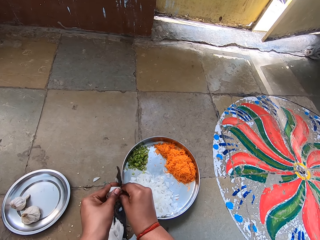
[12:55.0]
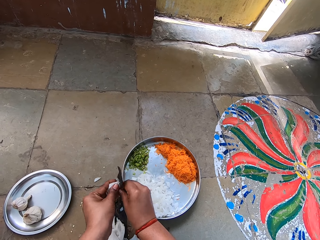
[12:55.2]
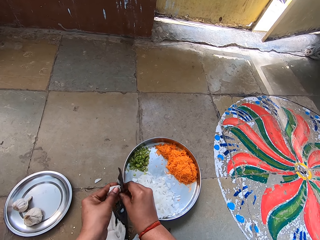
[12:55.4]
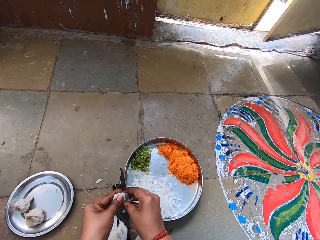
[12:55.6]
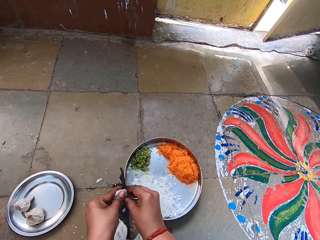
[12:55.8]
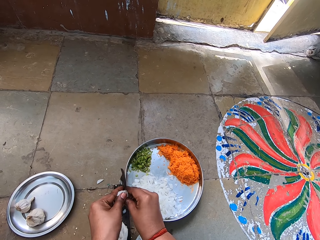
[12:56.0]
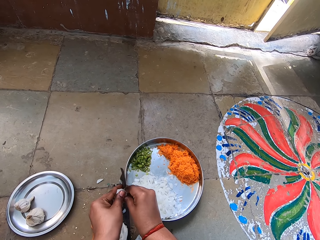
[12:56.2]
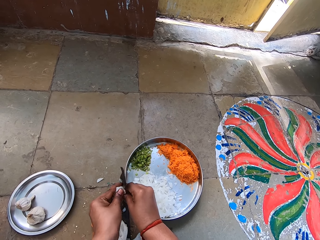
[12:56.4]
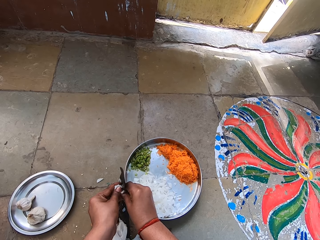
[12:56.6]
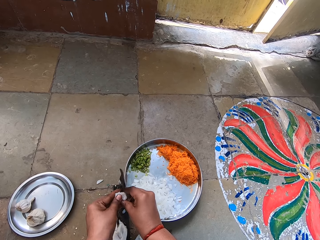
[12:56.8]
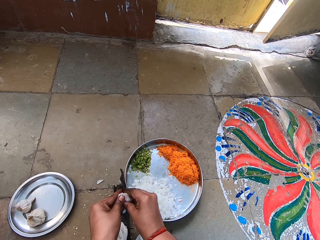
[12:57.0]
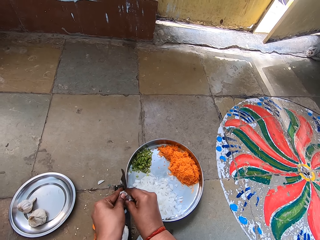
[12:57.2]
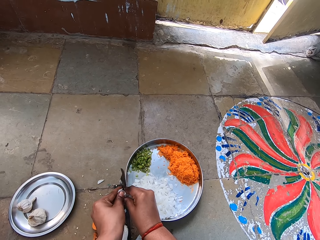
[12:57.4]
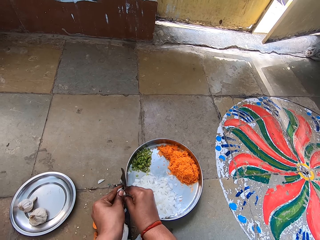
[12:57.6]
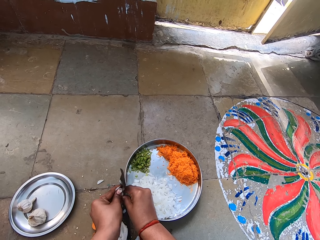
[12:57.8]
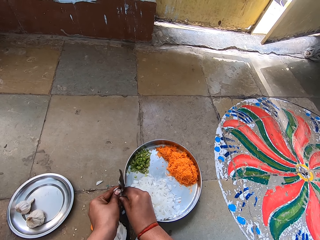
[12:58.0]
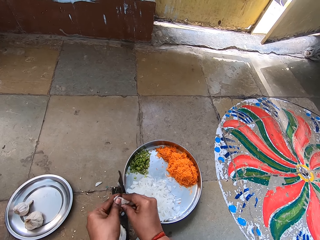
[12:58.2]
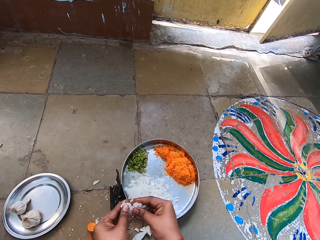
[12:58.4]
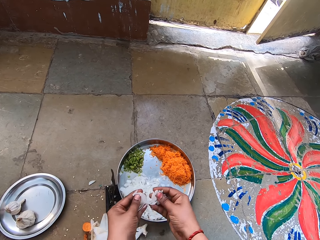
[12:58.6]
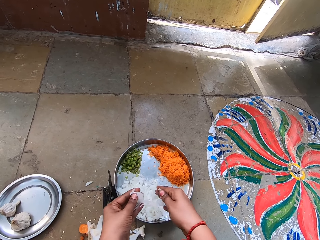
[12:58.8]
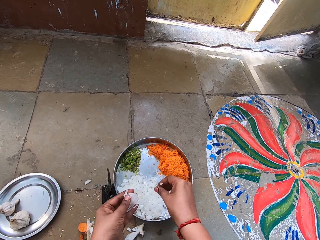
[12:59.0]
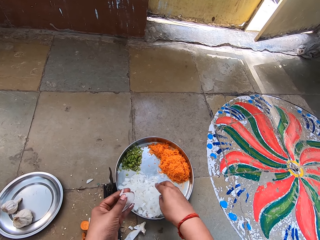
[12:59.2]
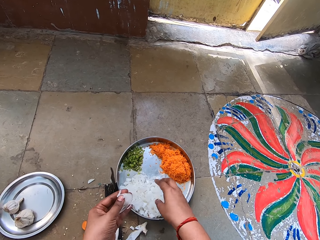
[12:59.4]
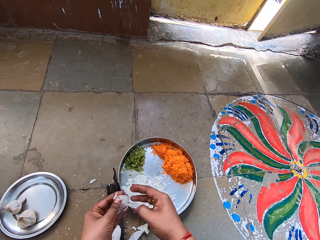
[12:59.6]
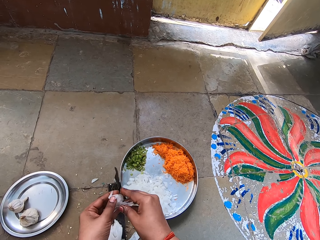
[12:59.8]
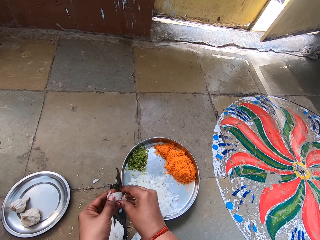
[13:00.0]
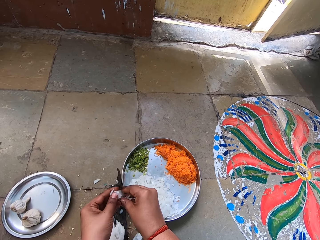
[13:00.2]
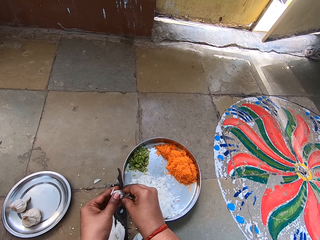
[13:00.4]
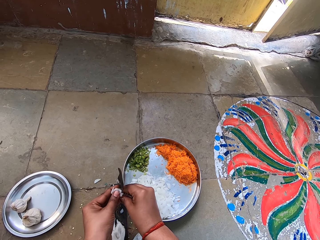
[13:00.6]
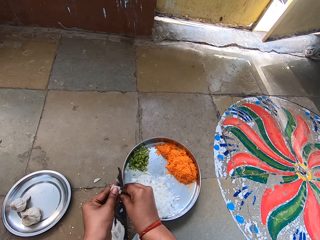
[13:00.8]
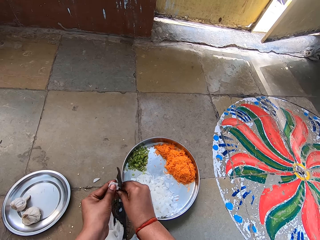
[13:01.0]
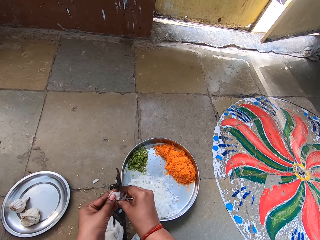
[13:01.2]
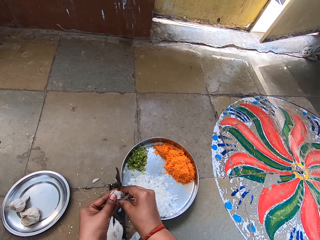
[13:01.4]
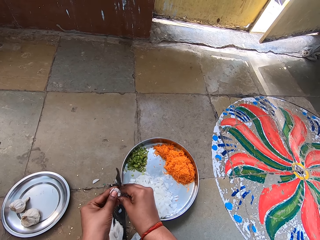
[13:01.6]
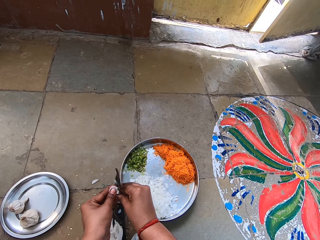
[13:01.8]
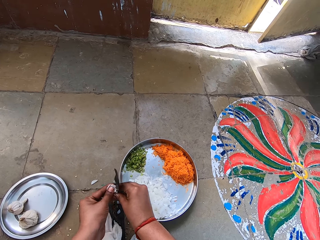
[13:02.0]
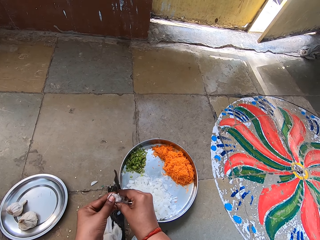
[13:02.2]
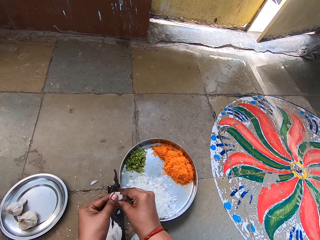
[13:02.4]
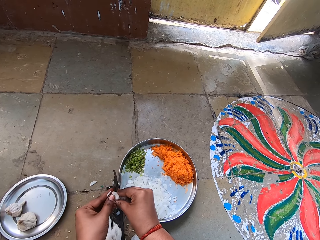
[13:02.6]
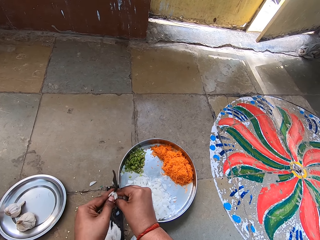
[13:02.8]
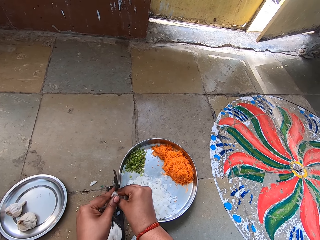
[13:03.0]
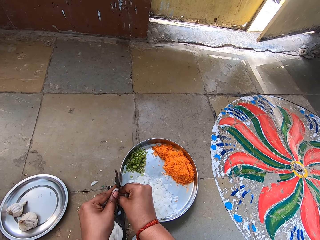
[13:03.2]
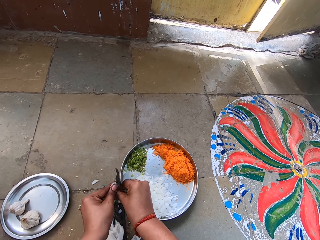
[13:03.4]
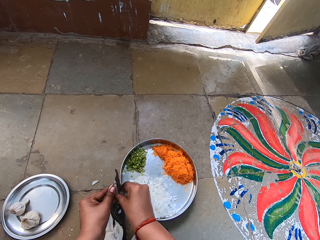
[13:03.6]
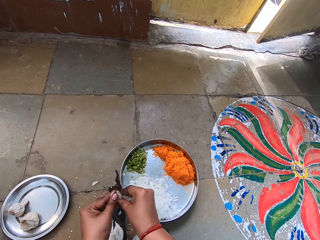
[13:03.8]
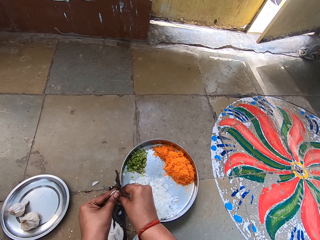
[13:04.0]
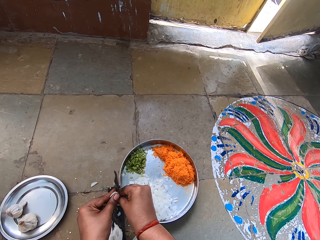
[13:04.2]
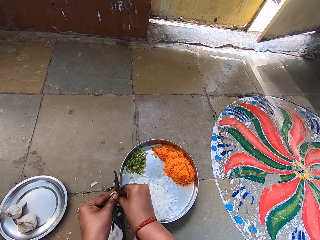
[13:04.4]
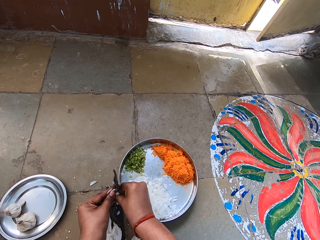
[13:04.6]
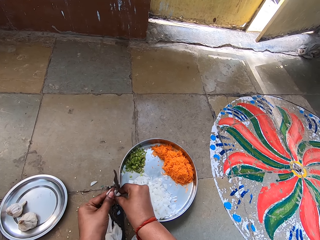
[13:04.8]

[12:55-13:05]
The camera wearer drops pieces of chopped garlic or onions in the tray. They shake their hand. They chop the garlic or onion.

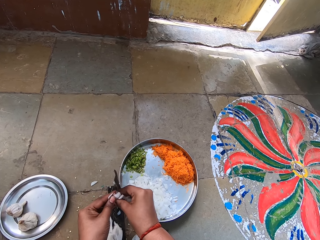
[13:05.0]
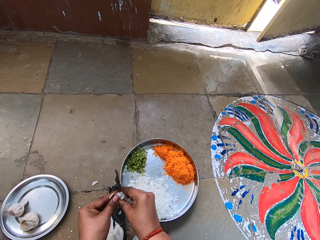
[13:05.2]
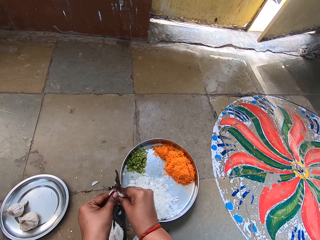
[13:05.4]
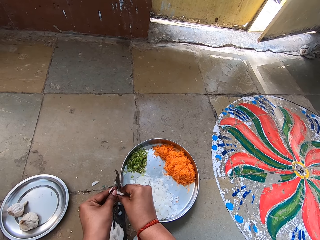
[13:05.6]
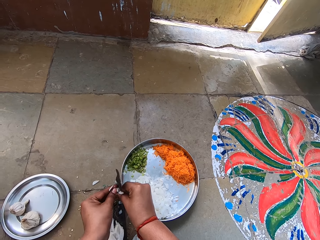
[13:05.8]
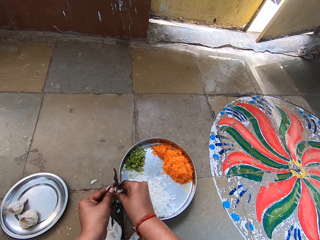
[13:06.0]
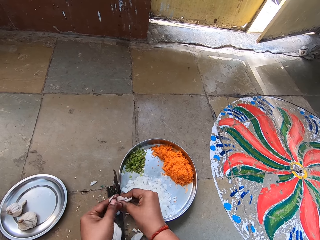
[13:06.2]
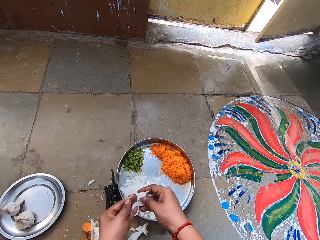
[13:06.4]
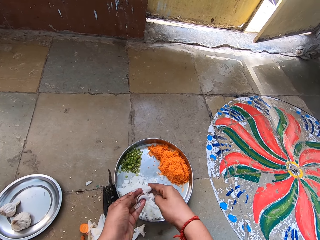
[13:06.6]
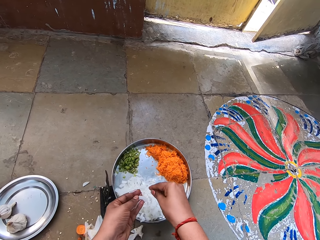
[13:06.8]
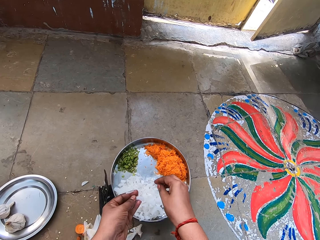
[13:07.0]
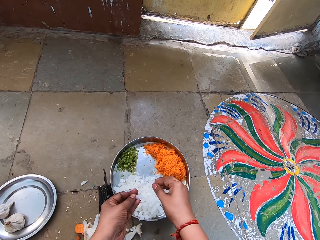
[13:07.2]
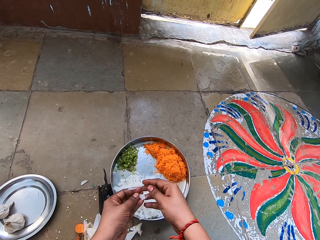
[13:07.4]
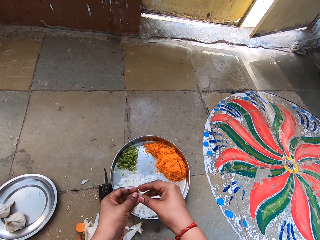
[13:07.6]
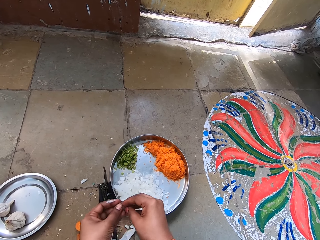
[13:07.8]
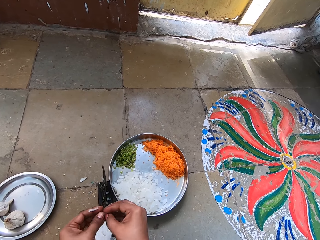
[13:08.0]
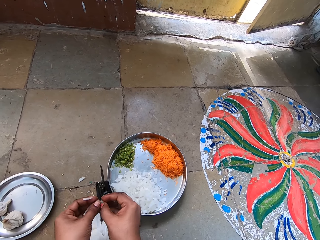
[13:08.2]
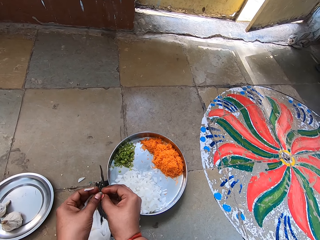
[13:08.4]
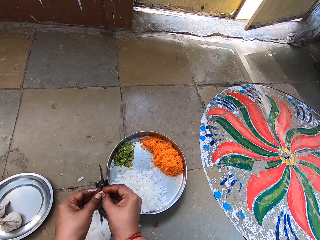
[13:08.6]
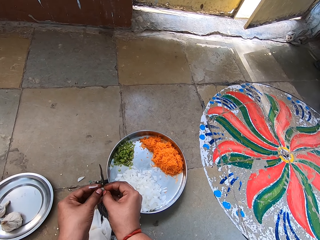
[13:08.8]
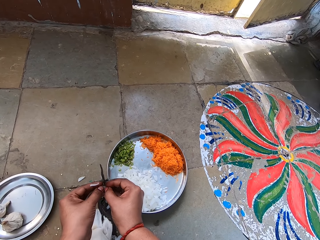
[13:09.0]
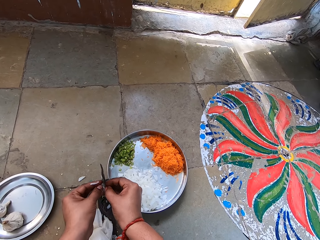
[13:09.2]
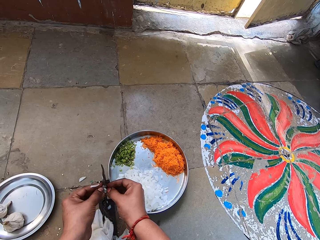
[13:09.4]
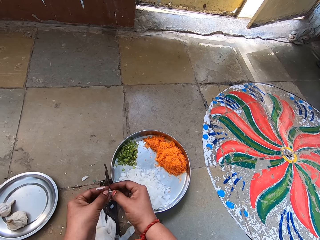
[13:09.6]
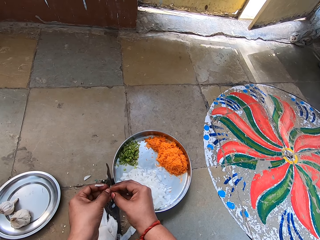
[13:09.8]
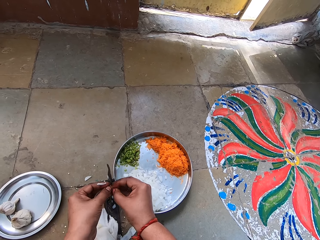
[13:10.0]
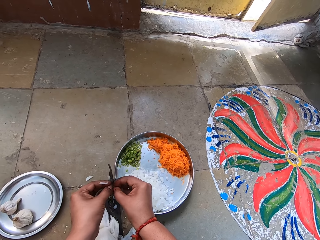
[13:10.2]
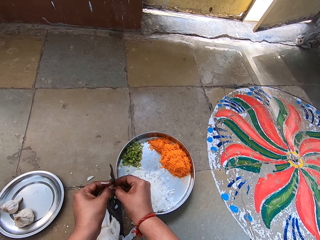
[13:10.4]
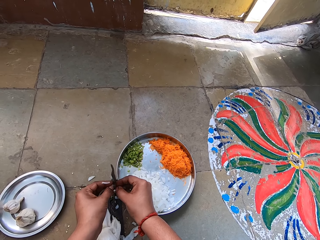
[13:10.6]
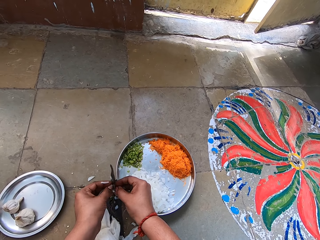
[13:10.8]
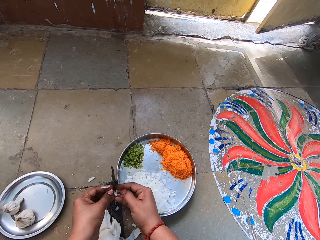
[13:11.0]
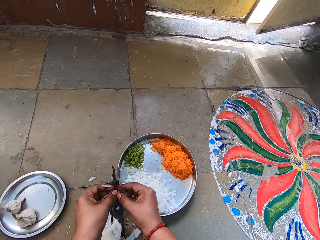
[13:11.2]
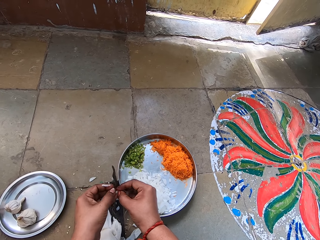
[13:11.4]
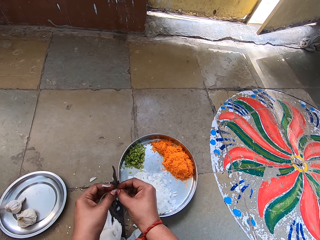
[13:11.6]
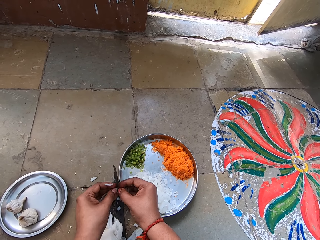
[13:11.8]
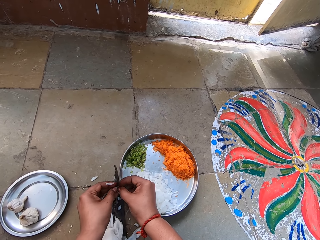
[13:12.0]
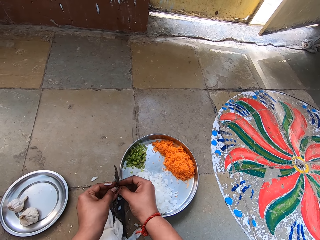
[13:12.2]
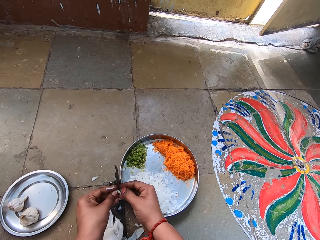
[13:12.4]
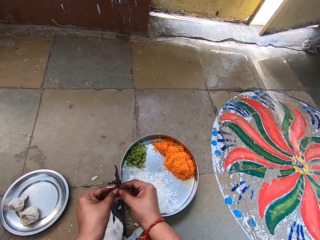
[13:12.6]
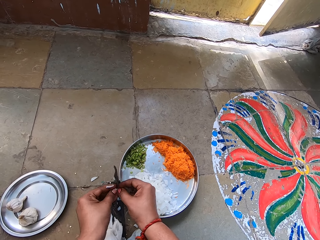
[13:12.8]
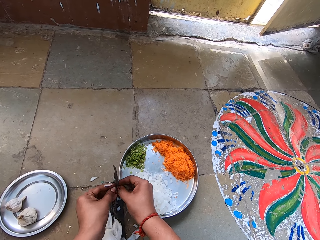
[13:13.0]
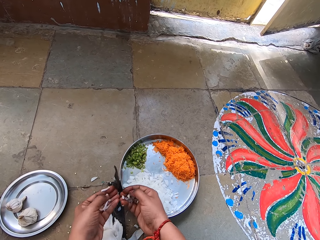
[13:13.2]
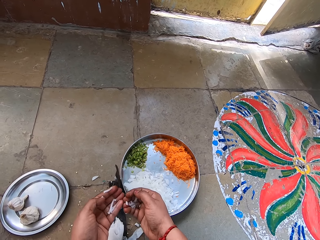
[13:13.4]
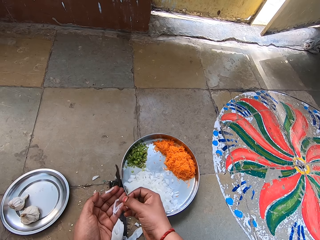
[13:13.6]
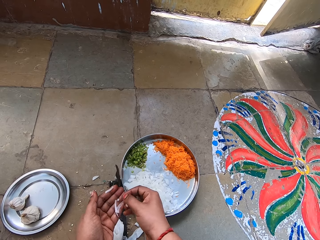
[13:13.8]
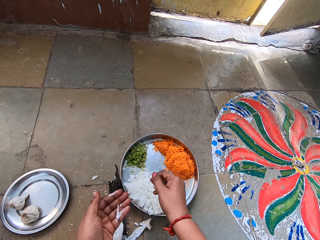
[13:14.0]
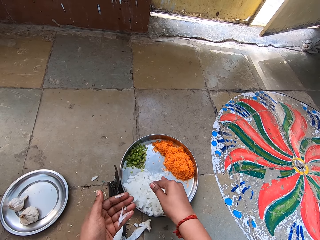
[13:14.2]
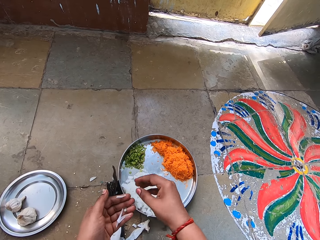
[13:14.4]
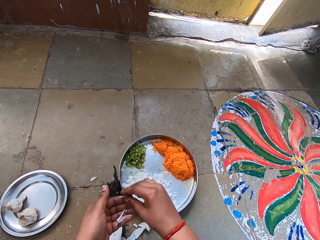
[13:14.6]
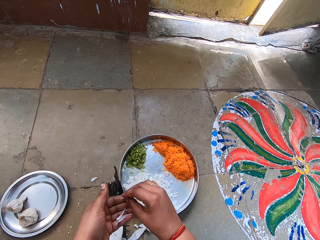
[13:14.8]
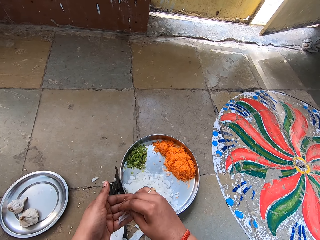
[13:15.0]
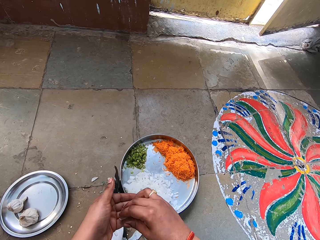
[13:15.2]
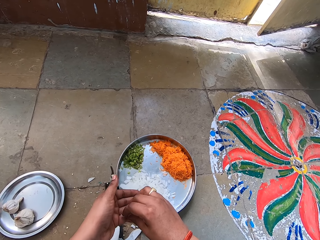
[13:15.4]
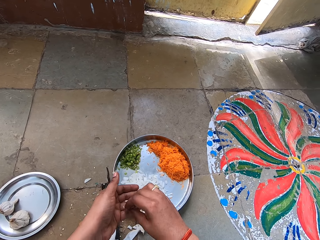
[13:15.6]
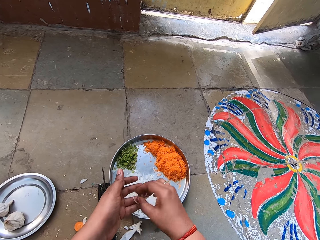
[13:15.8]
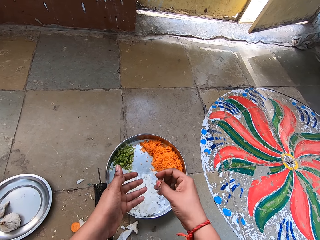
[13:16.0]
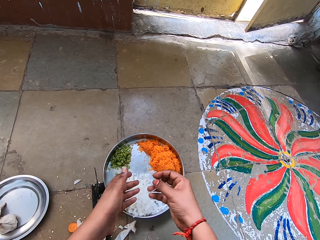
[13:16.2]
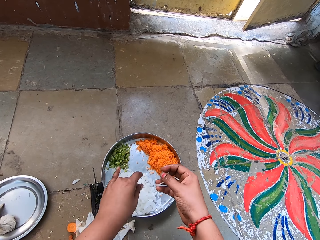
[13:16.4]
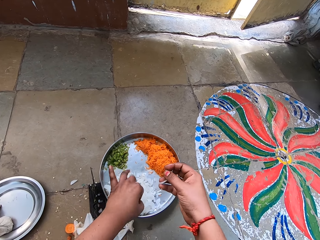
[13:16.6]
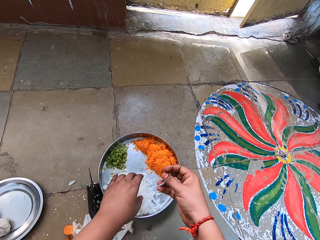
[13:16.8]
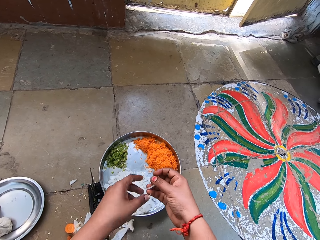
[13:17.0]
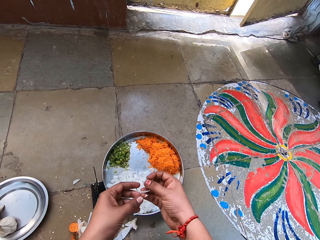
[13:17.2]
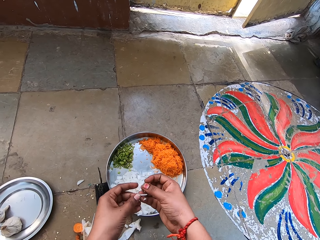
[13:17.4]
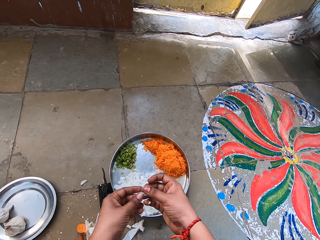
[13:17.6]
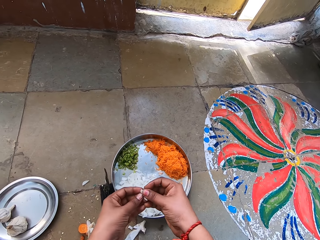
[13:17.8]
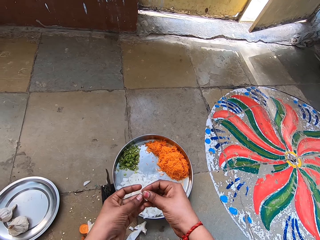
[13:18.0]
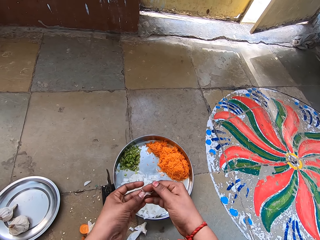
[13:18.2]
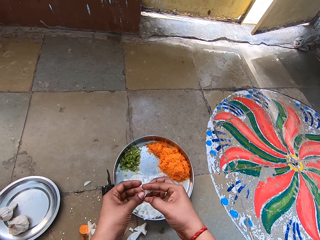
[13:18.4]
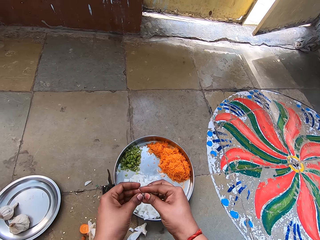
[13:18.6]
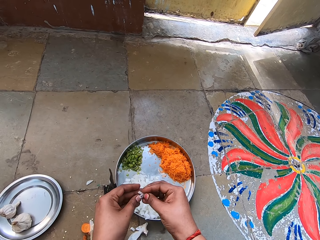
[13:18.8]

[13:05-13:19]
The camera wearer drops pieces of chopped garlic or onions in the tray. They chop the garlic or onion. They drop pieces of the chopped garlic or onions in the tray. They pick pieces of the garlic in the hand.
